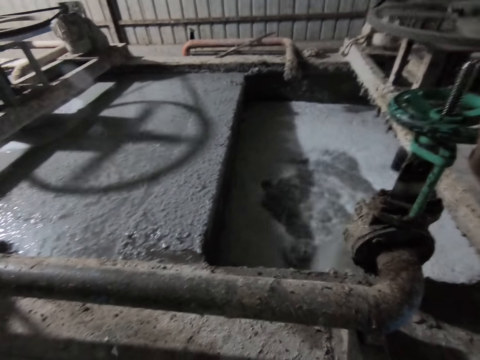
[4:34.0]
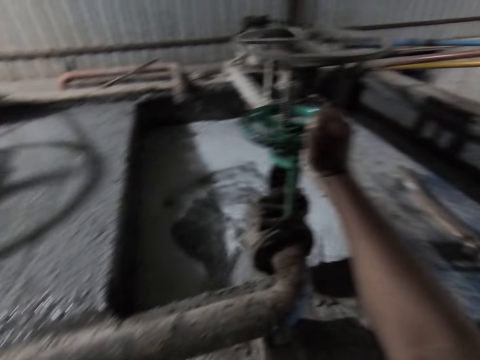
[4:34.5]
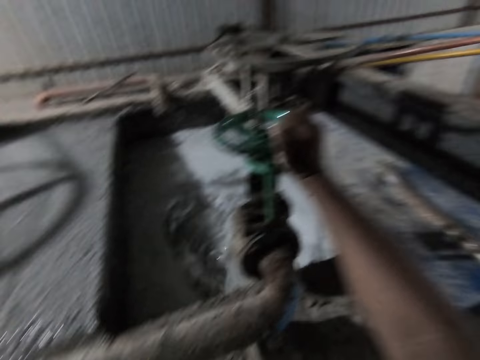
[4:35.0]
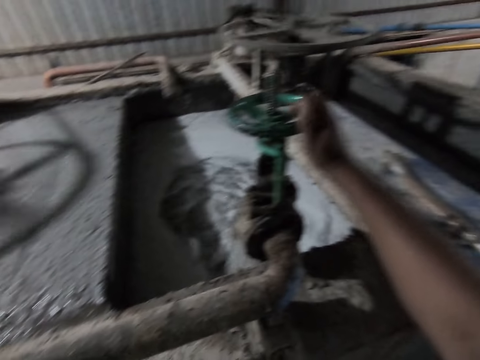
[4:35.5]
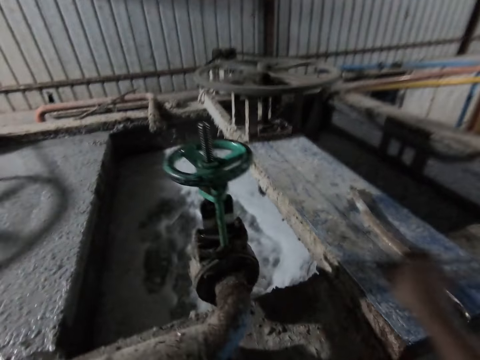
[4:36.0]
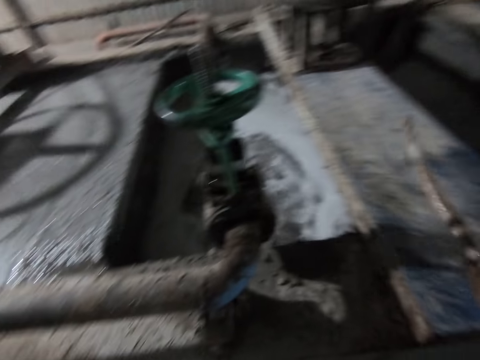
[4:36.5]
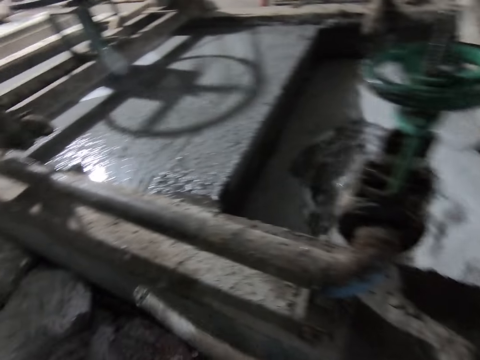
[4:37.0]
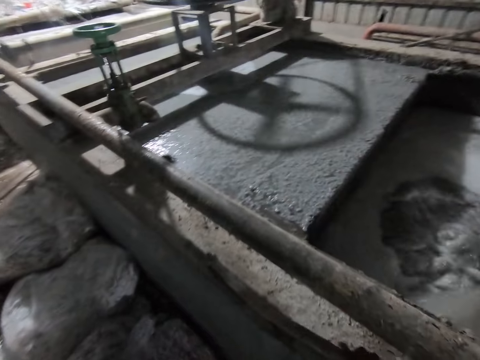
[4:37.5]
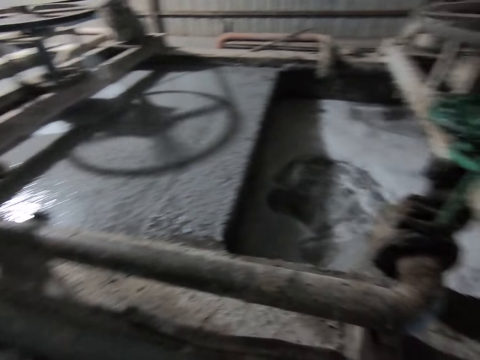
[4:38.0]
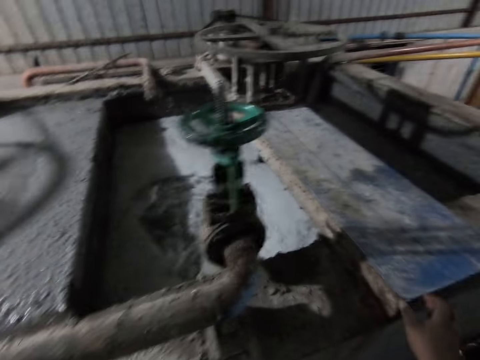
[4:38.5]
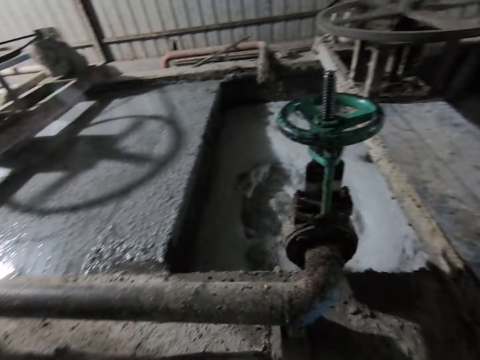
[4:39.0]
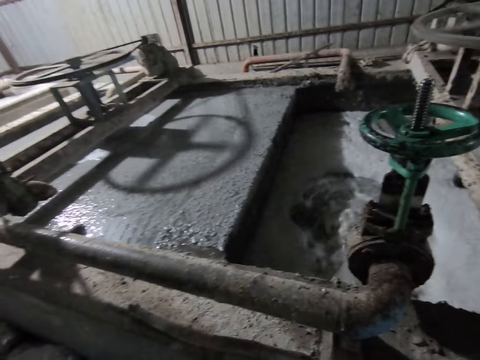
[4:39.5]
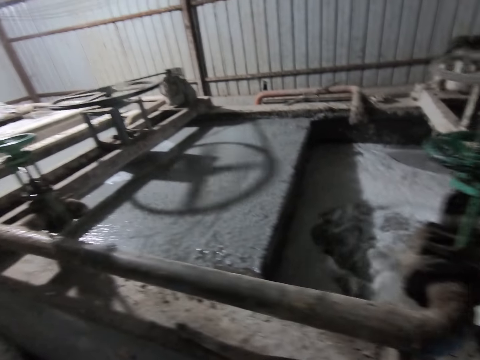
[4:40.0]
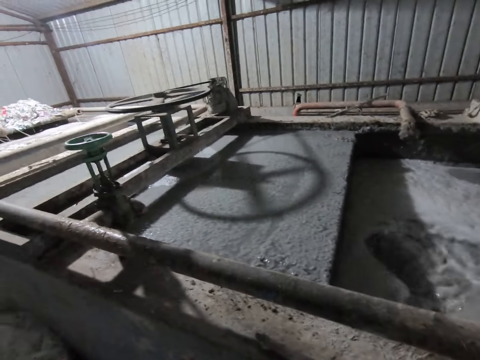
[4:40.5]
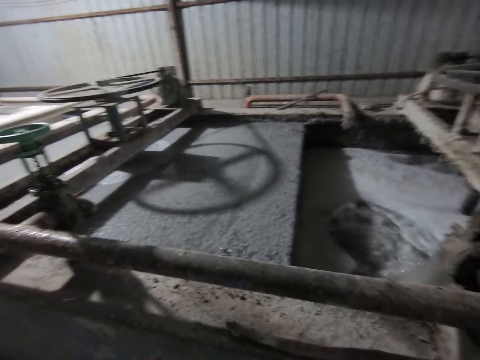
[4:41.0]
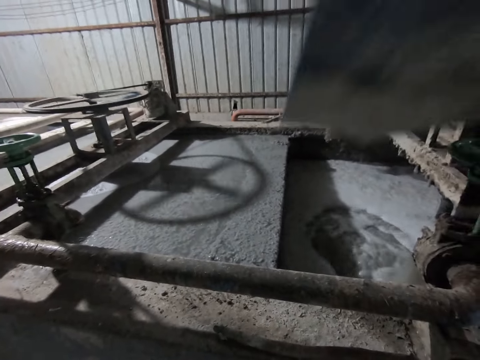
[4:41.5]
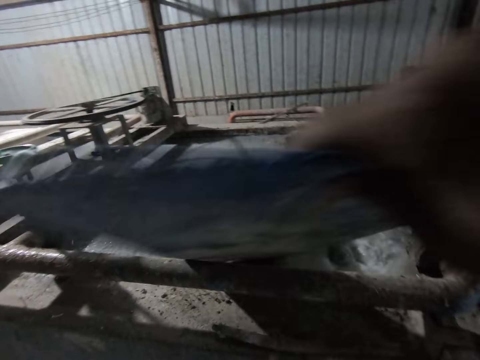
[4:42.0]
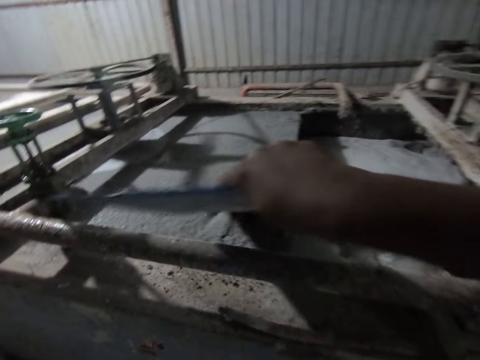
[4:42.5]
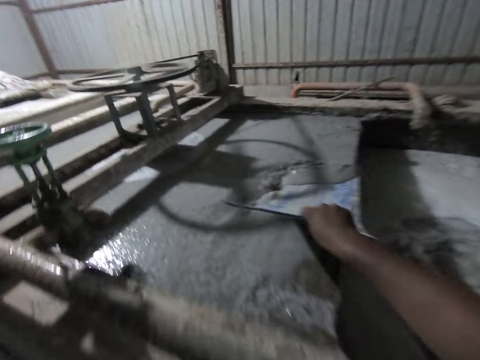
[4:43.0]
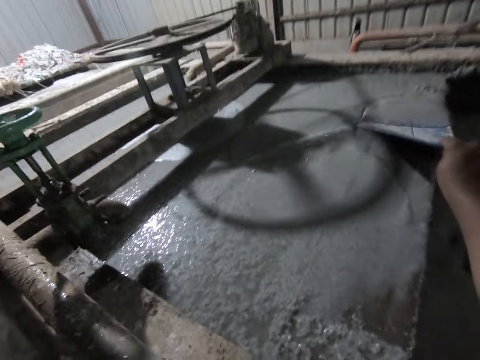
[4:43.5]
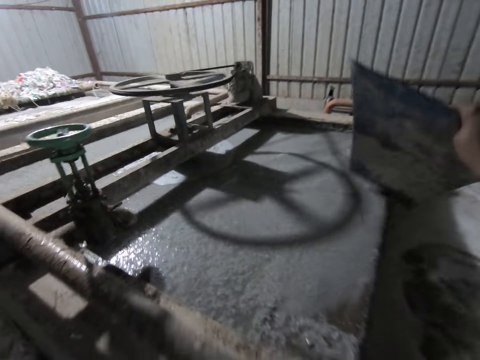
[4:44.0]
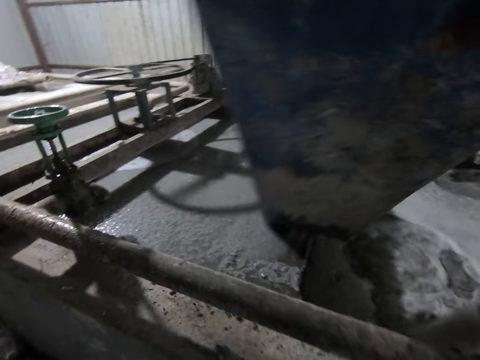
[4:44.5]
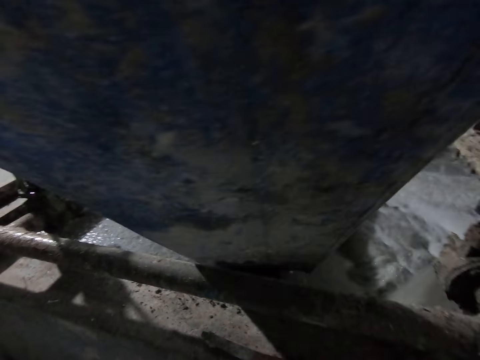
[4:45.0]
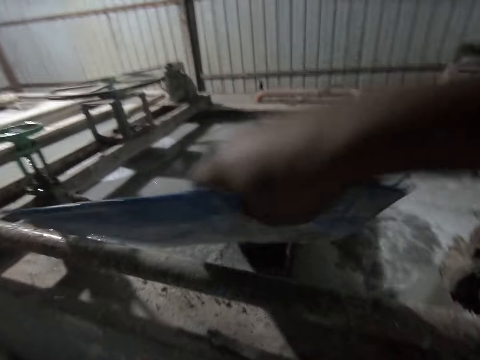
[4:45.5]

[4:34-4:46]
The camera wearer picks up a rod. He moves the stick from the board on the platform with his right hand. He looks around. He dips a metal inside liquid. He moves some water with the board in his right hand.

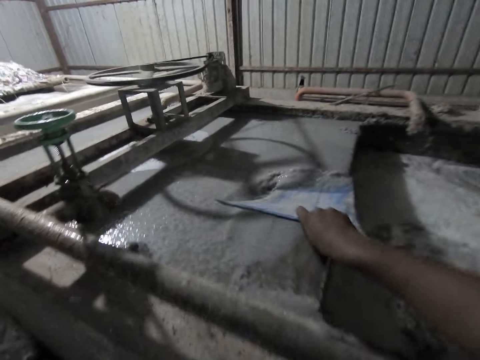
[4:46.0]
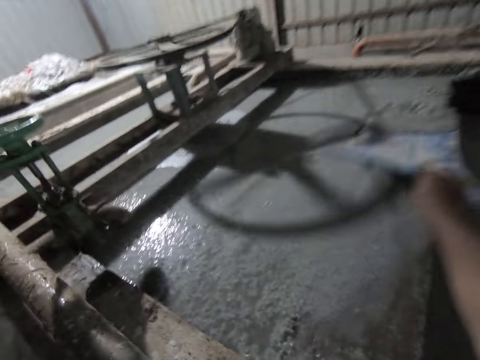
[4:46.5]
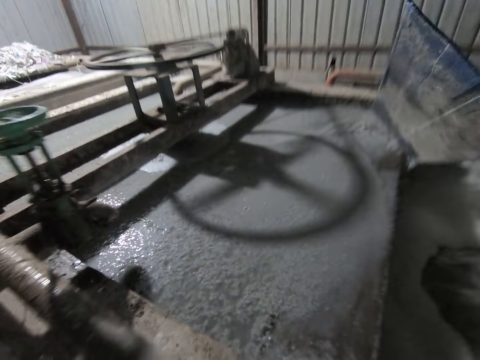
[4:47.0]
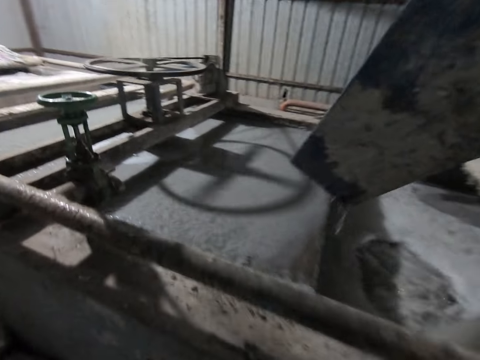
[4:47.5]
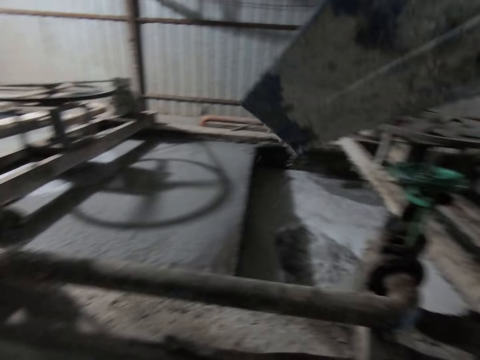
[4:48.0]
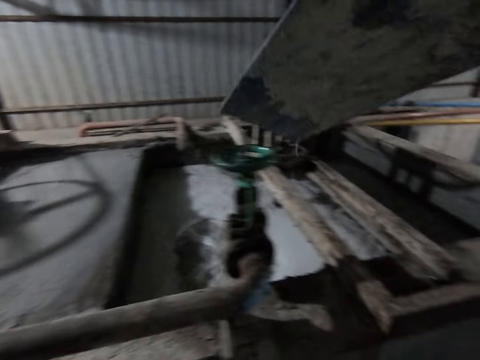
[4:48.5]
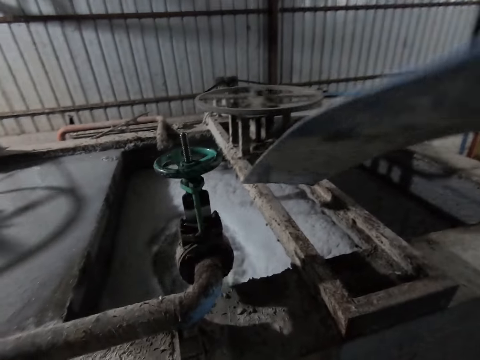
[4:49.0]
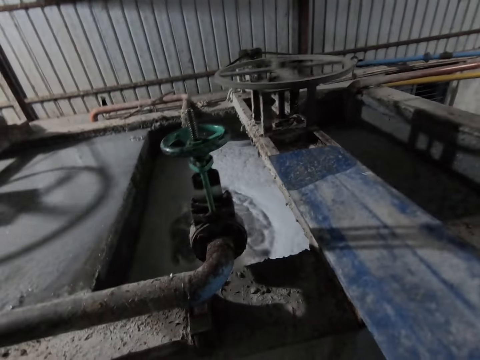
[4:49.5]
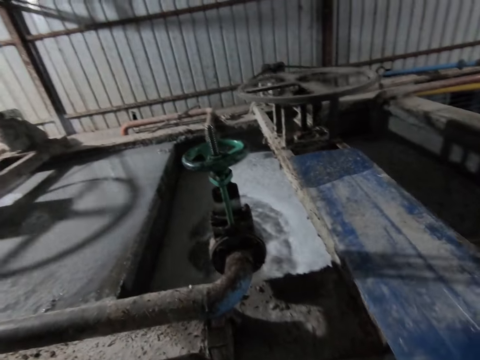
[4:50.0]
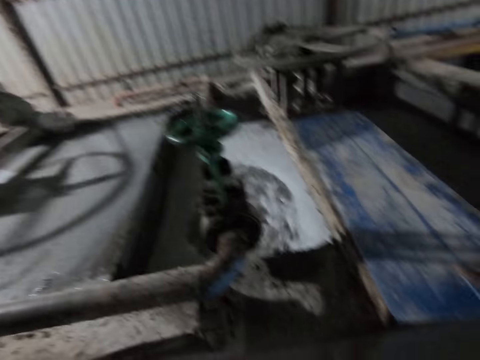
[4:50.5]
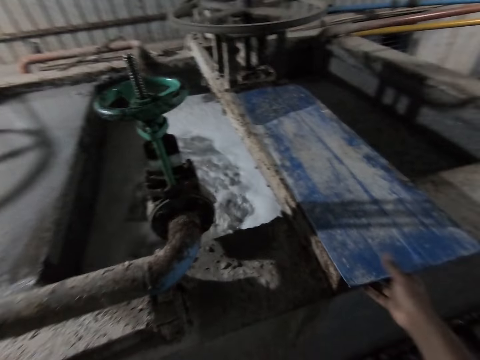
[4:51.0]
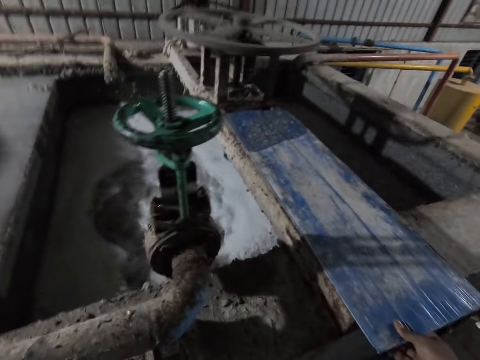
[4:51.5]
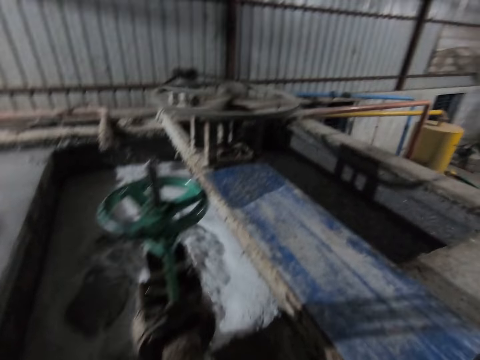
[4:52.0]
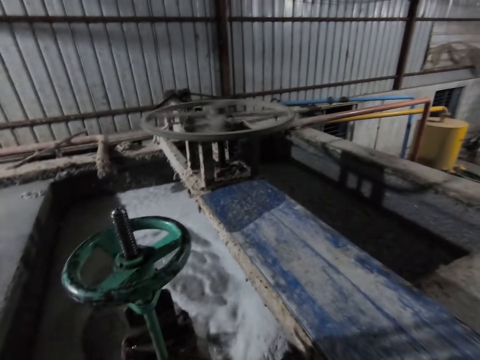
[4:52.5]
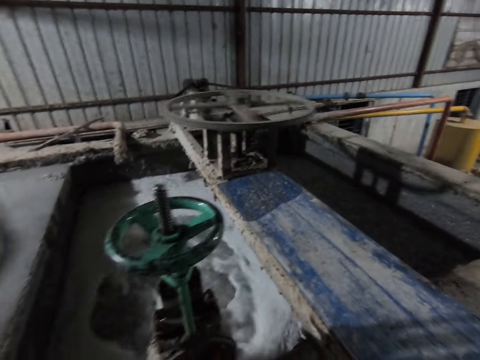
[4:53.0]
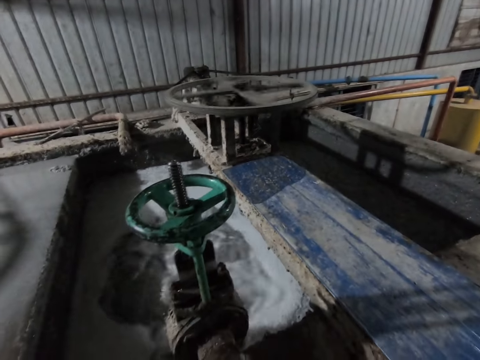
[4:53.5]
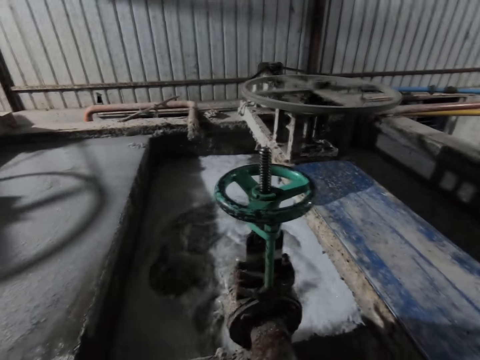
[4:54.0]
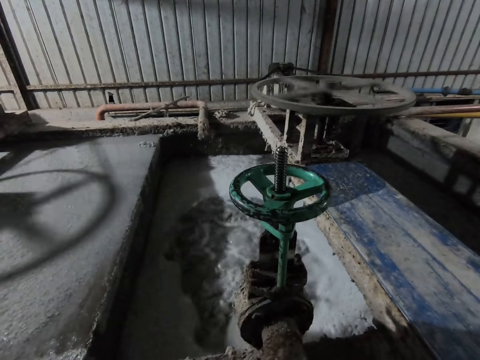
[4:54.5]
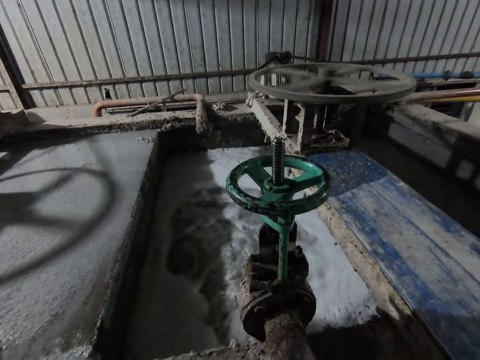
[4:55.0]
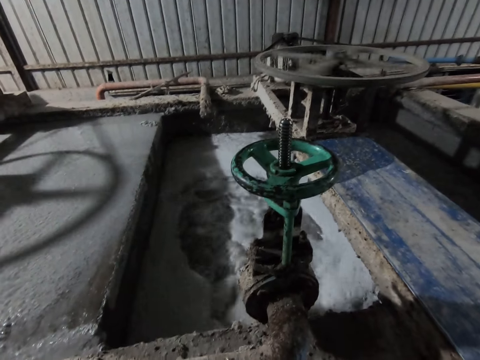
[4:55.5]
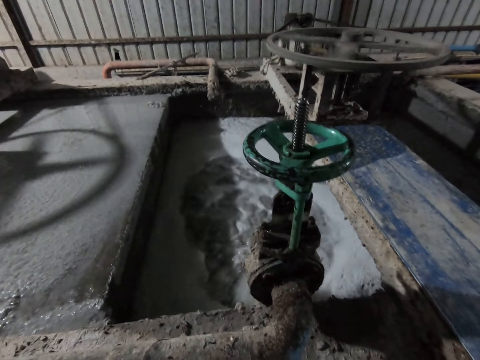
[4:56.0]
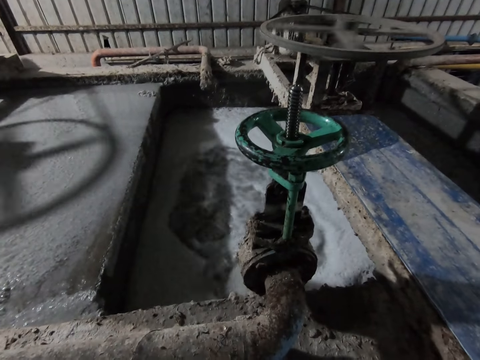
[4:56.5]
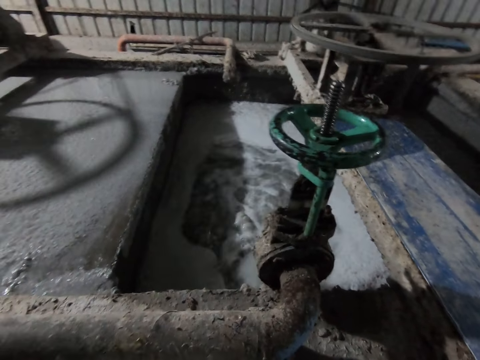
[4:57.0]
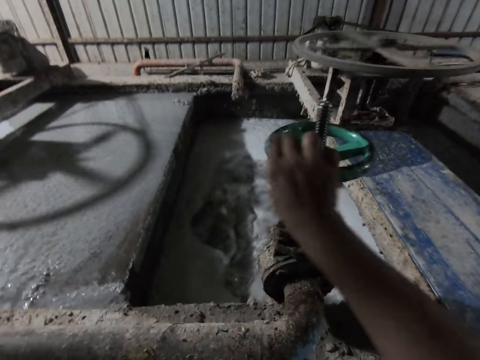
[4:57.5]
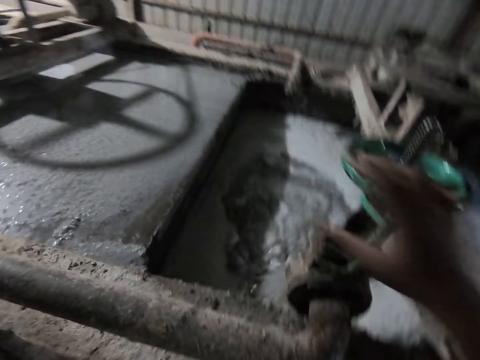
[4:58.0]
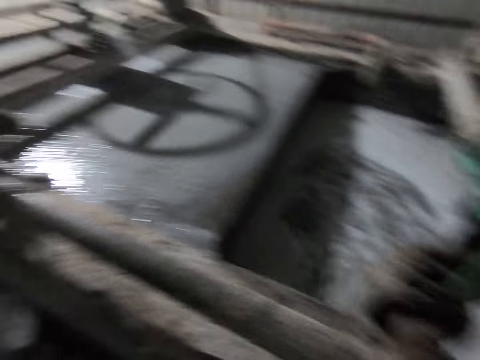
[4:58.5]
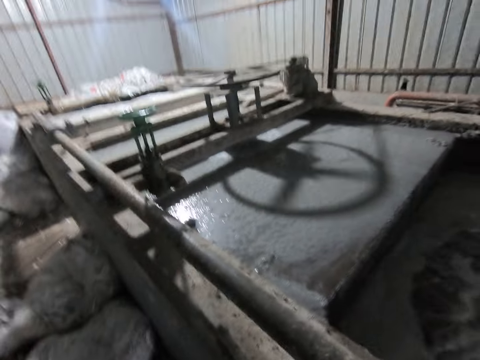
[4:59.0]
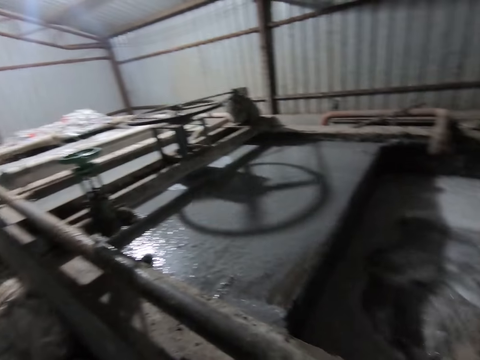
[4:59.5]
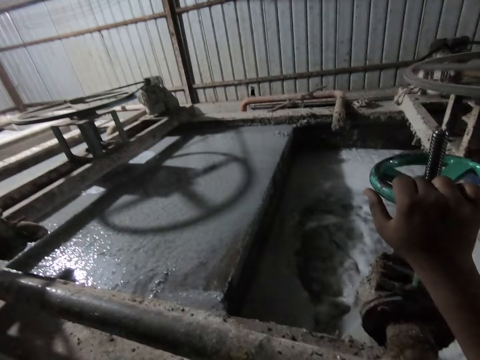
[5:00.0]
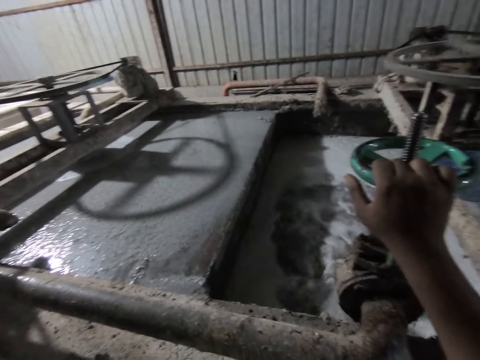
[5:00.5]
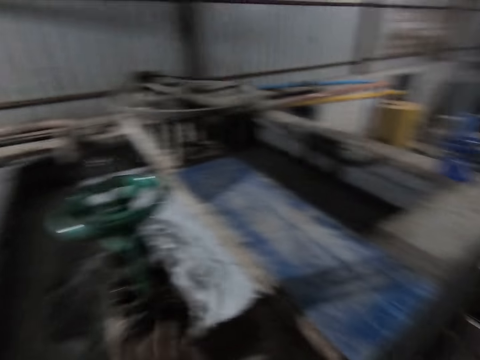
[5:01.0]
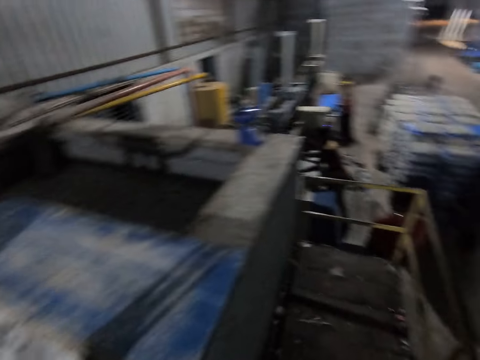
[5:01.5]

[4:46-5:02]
The camera wearer removes the plastic tray from the cement with his right hand. He keeps the plastic tray on the iron with his right hand. He regulates the wheel. He turns off the tap with his right hand.
